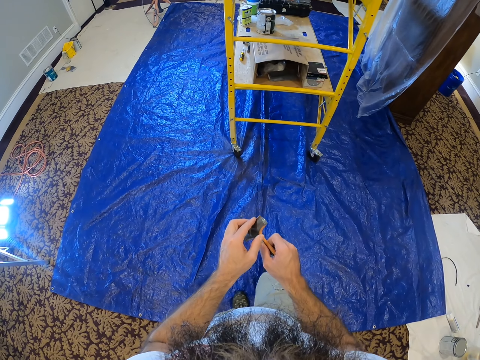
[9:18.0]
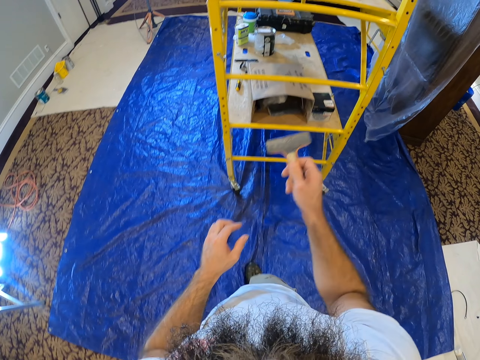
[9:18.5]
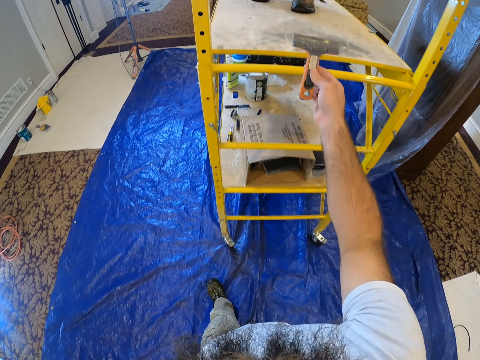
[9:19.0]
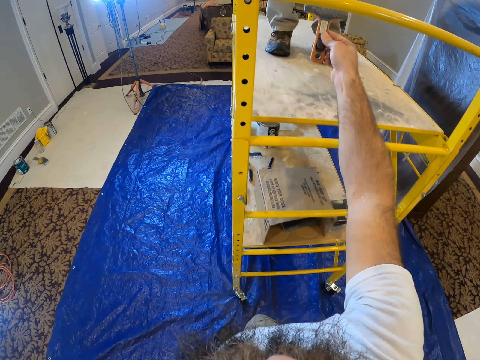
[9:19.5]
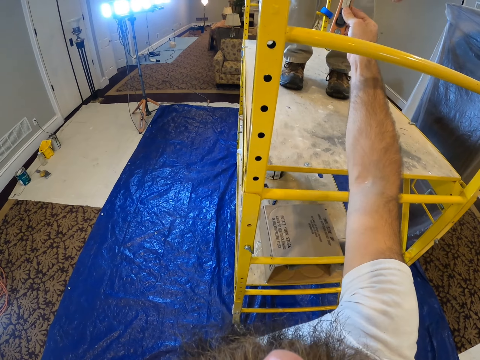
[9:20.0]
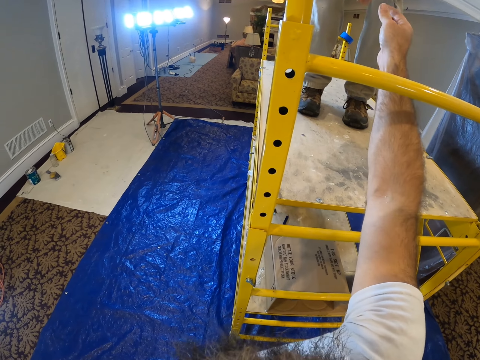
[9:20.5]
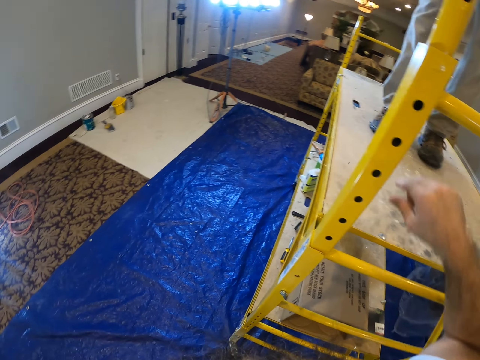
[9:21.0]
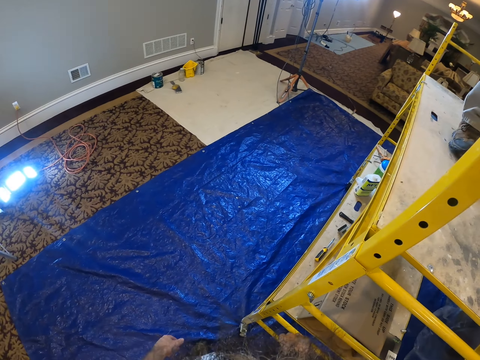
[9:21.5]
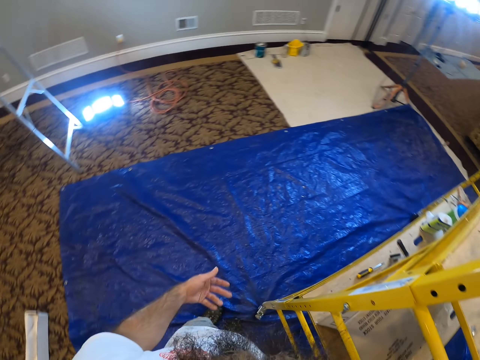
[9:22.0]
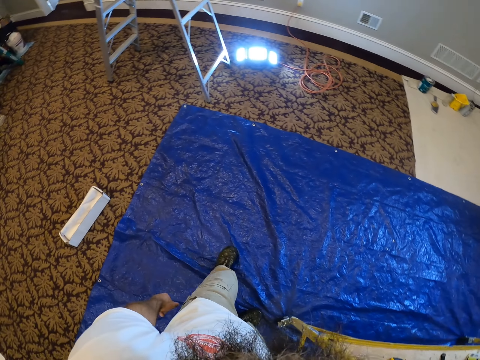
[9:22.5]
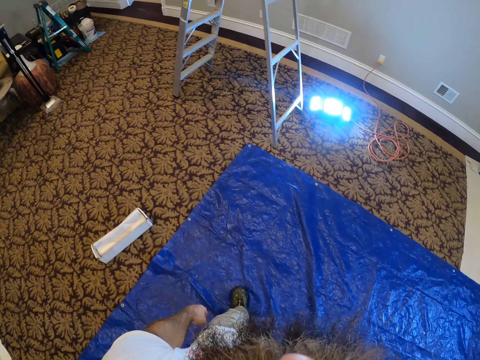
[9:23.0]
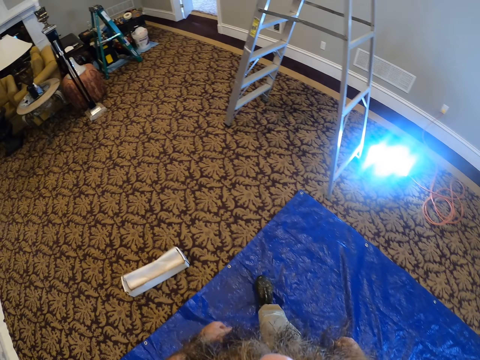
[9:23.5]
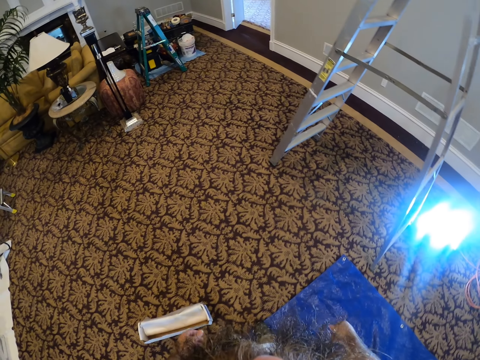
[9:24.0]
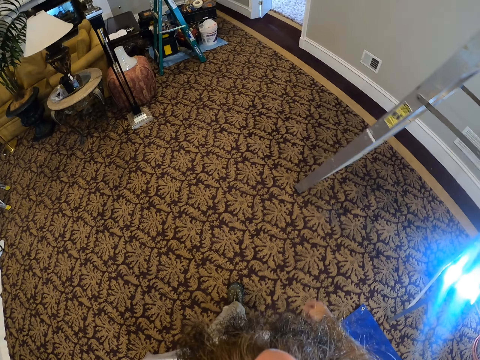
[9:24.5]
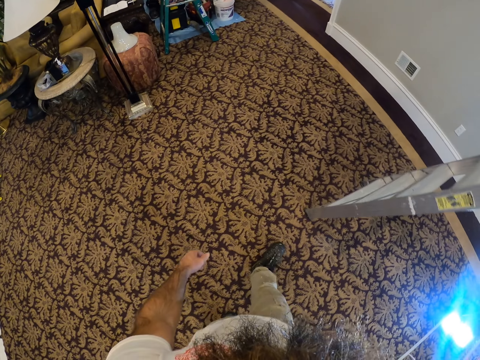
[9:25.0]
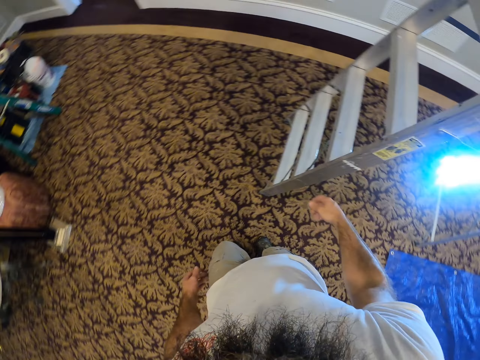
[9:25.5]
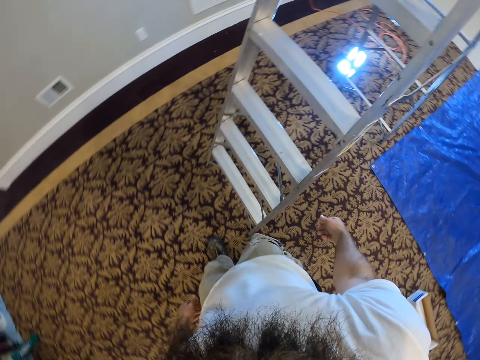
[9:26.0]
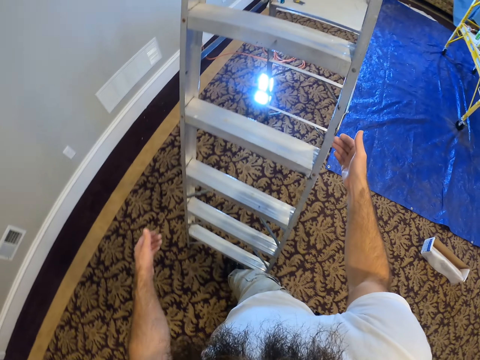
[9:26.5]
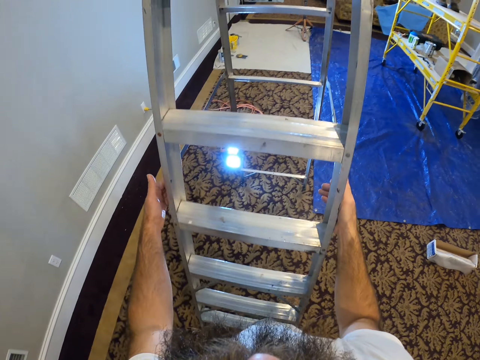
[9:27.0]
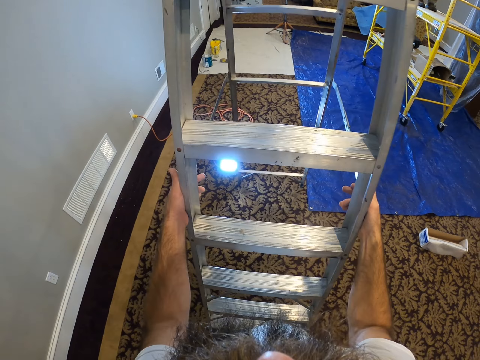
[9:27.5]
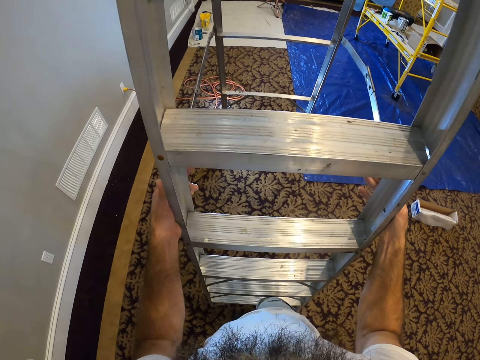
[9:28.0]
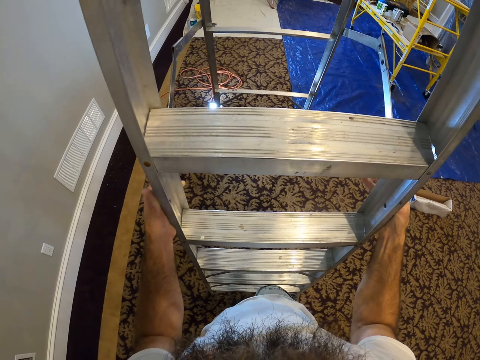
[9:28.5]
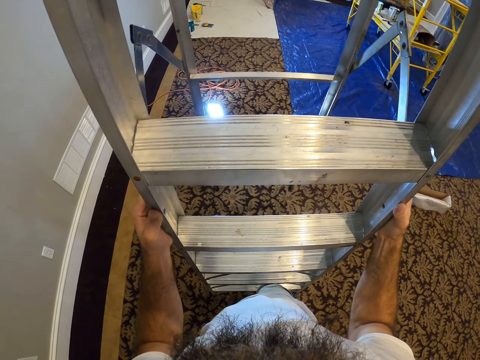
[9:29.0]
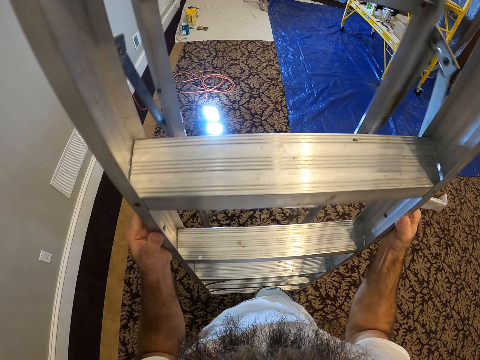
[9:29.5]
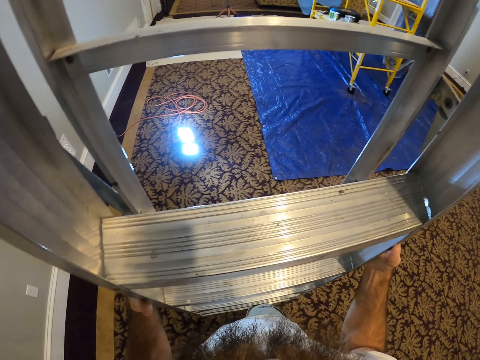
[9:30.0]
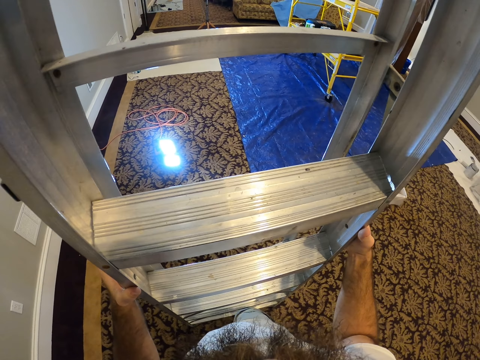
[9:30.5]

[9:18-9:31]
The camera wearer gives the scraper to a man with his right hand. The man takes the scraper from the camera wearer. The camera wearer goes for the ladder. He adjusts the ladder. He folds the ladder with both hands.

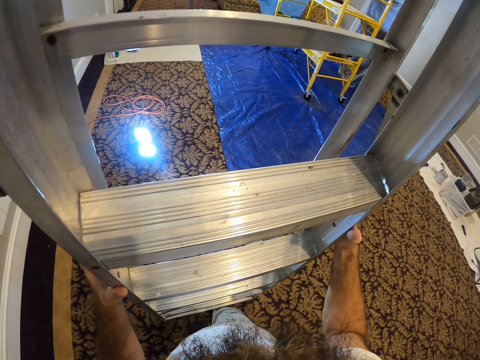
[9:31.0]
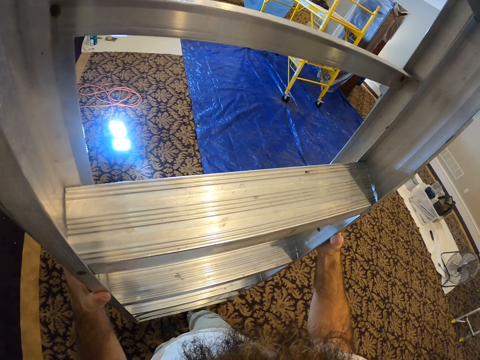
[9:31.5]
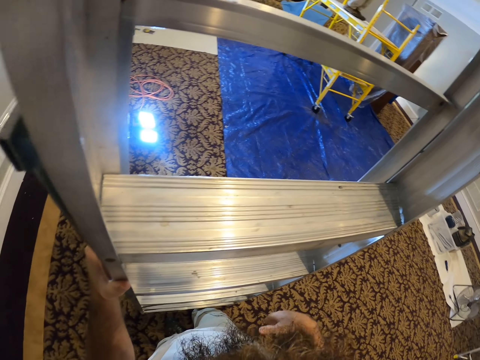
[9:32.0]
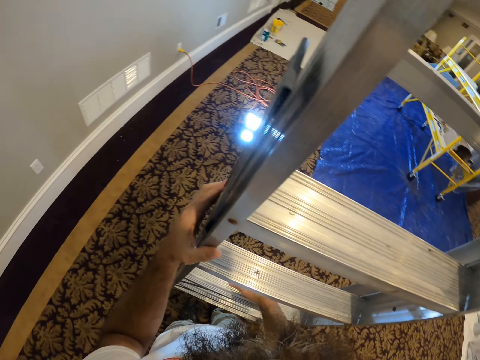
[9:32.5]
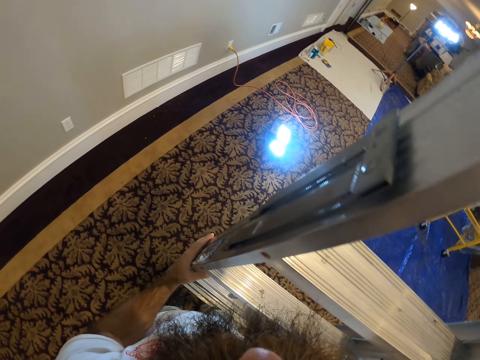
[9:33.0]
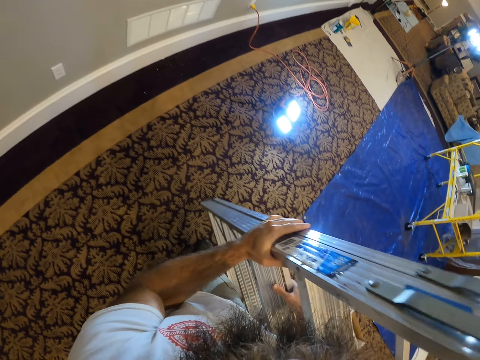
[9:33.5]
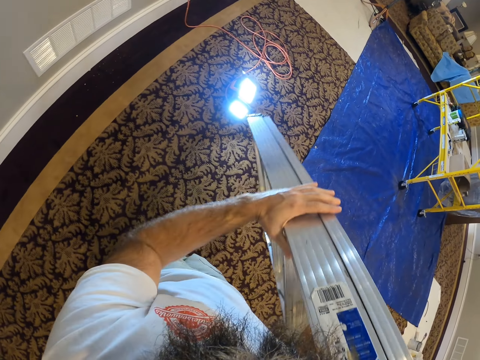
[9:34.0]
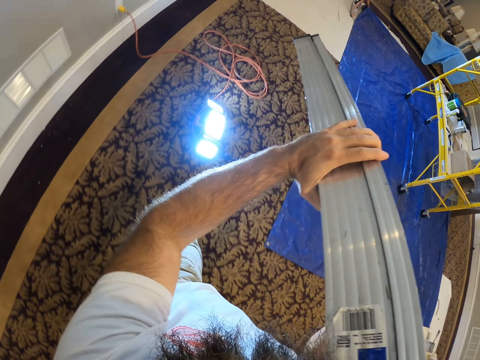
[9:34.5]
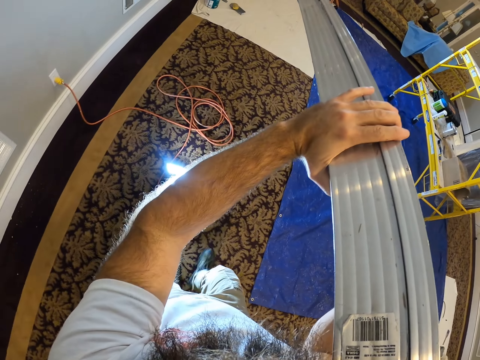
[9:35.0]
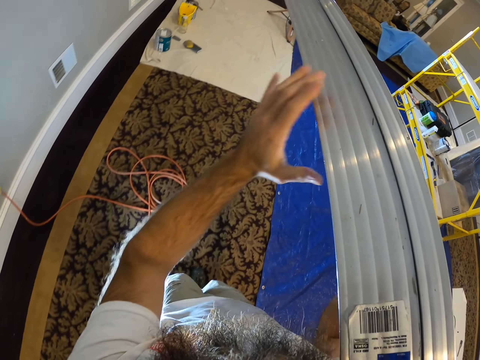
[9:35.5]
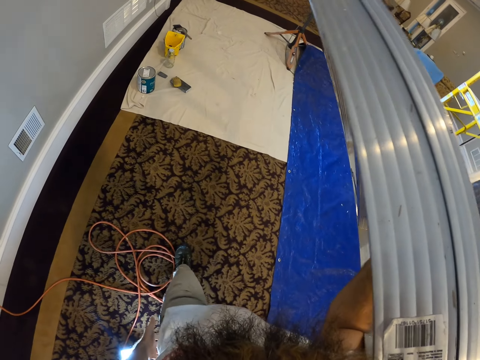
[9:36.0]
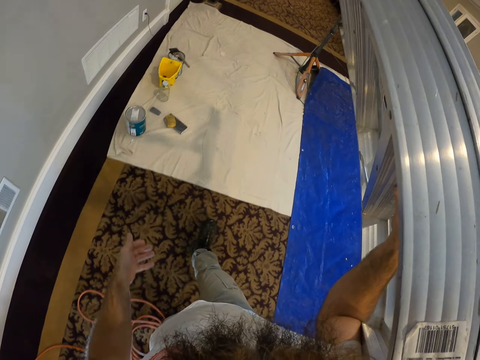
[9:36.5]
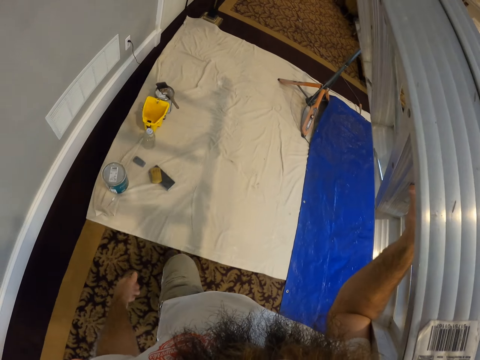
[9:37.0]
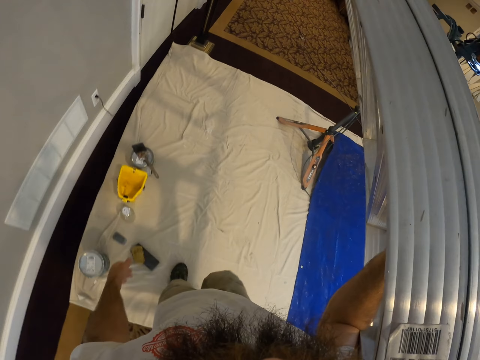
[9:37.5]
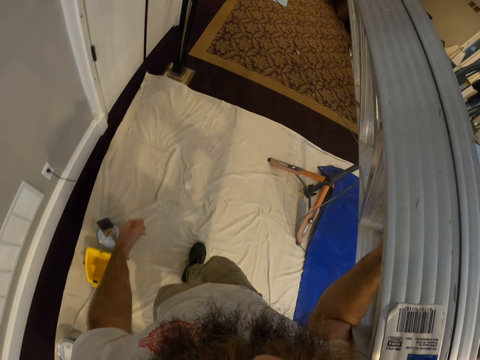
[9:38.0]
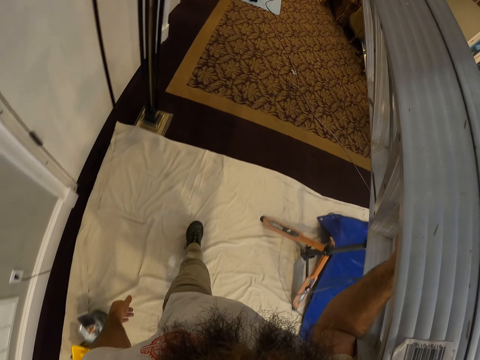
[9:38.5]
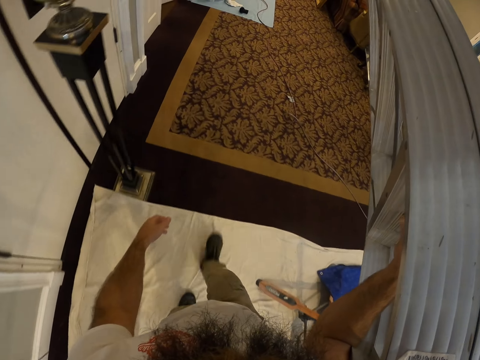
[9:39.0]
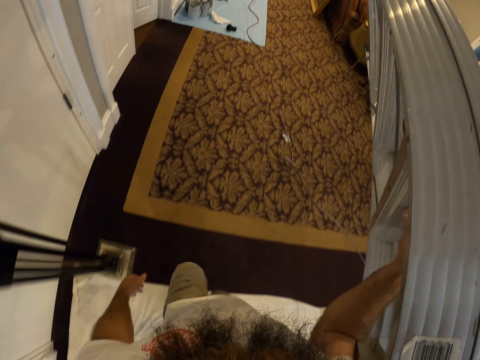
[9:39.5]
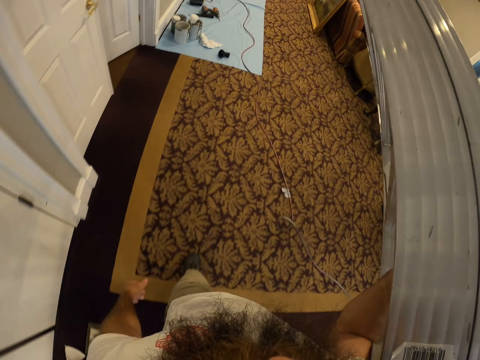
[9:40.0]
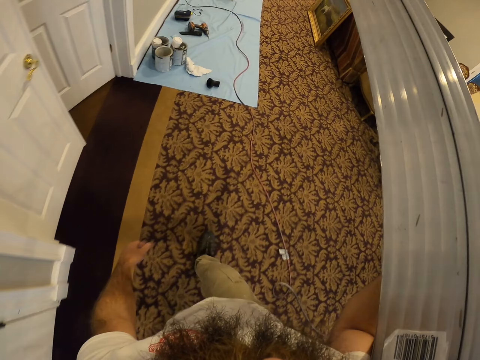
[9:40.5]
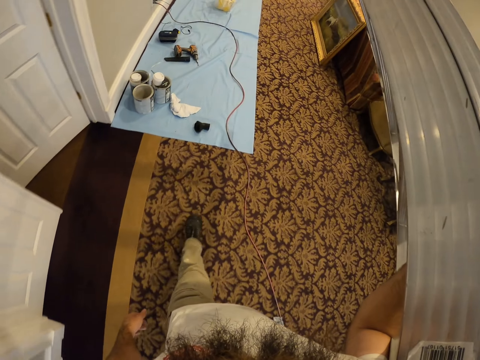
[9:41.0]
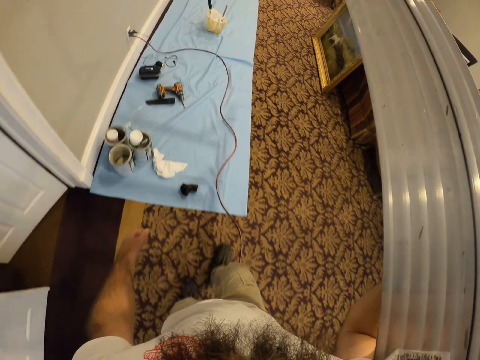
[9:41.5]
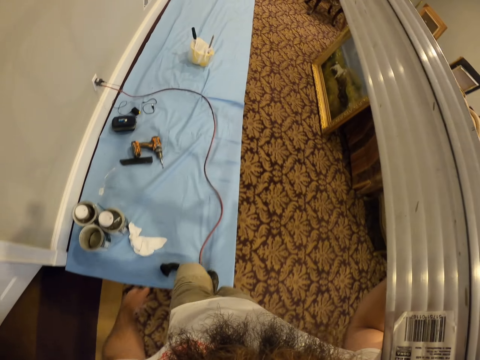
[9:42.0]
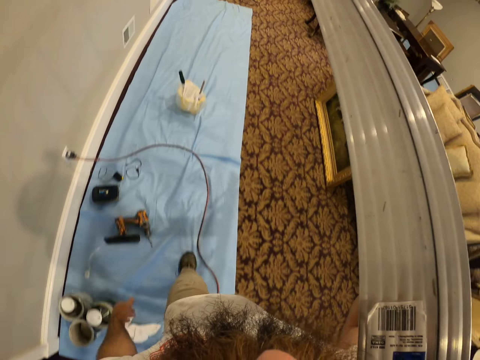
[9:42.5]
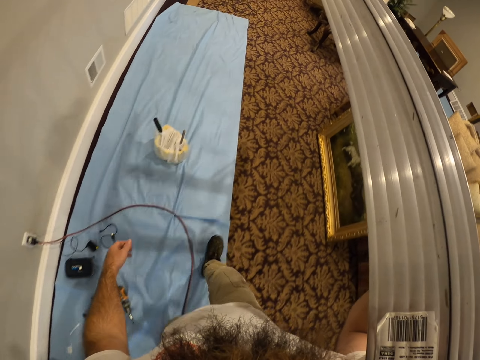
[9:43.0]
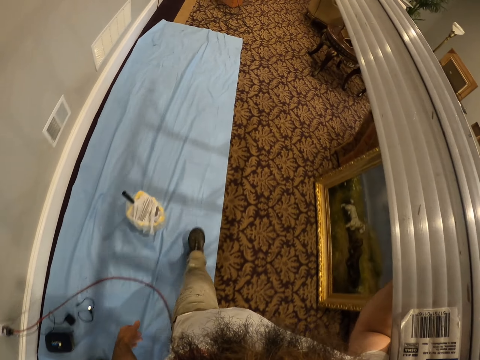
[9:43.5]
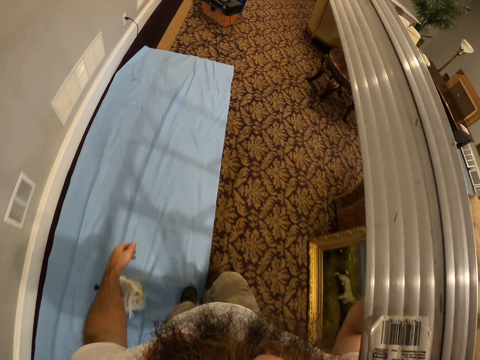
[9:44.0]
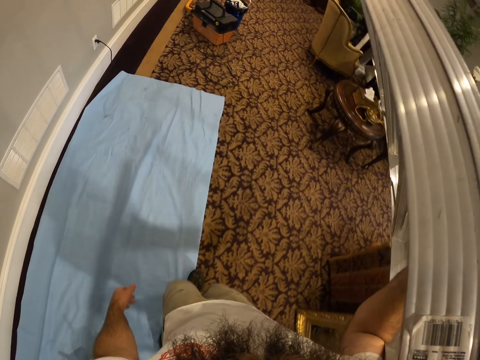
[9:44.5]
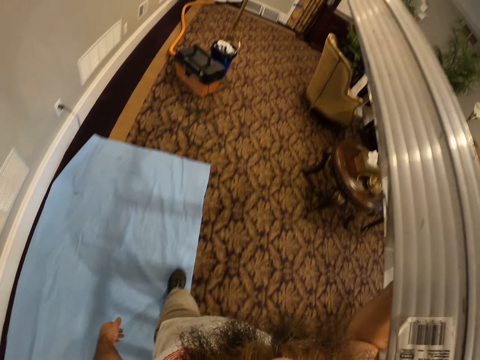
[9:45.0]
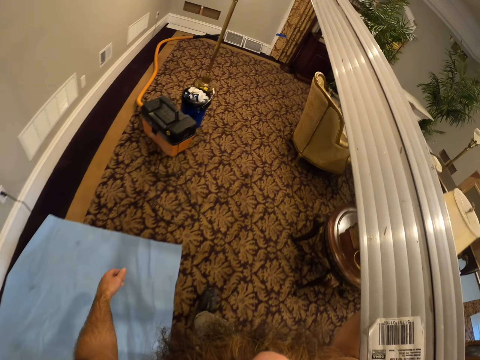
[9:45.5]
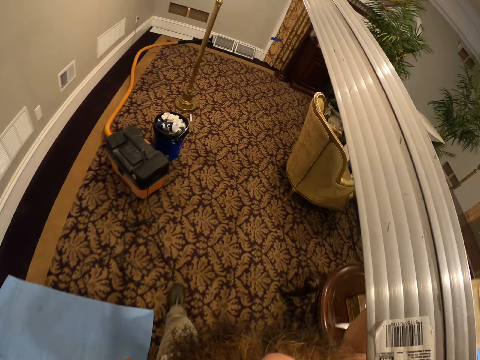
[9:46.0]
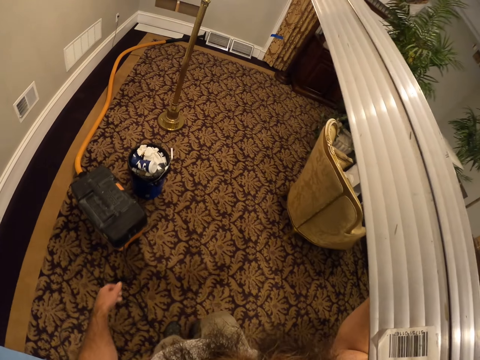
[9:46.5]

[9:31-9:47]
The camera wearer lifts the ladder. He carries the ladder with both hands and walks across the room with the ladder.
